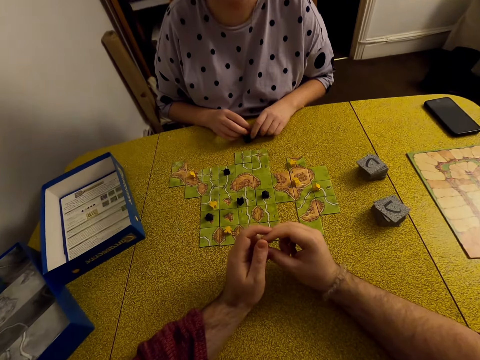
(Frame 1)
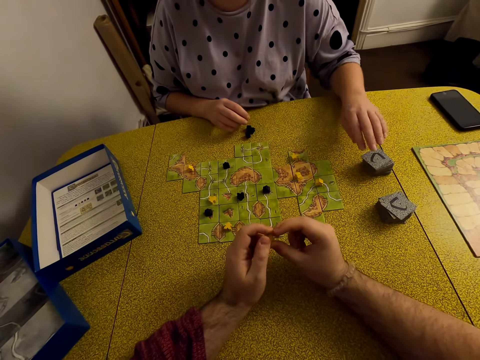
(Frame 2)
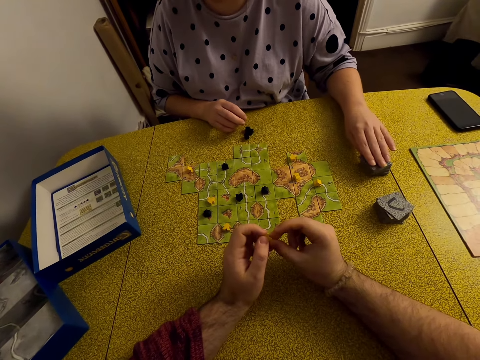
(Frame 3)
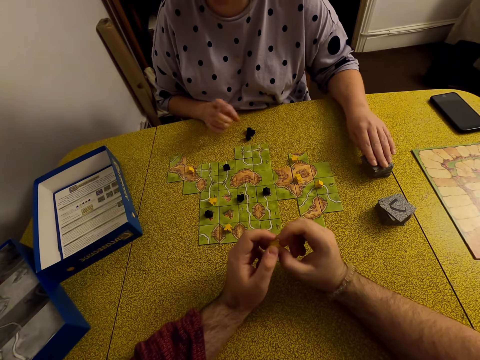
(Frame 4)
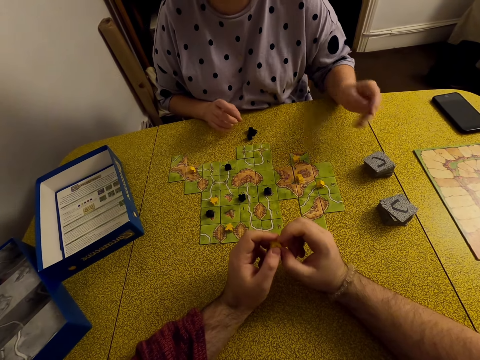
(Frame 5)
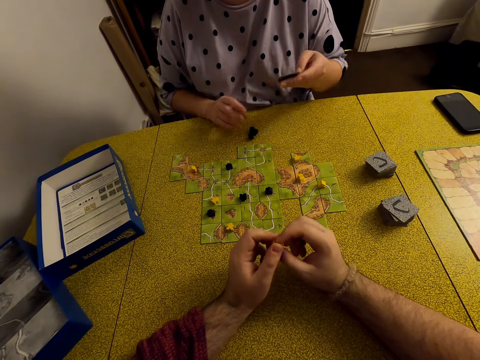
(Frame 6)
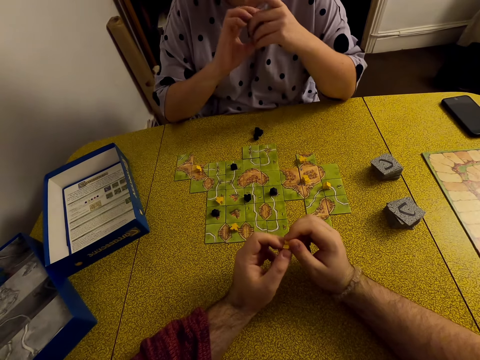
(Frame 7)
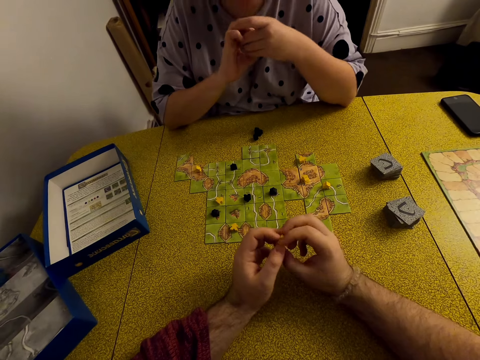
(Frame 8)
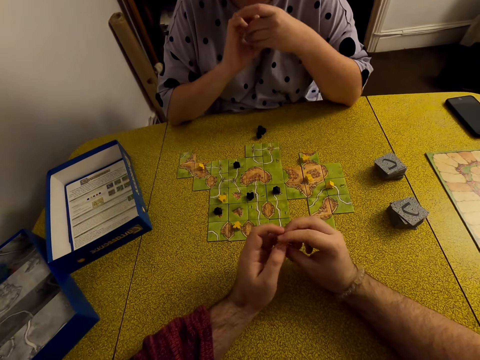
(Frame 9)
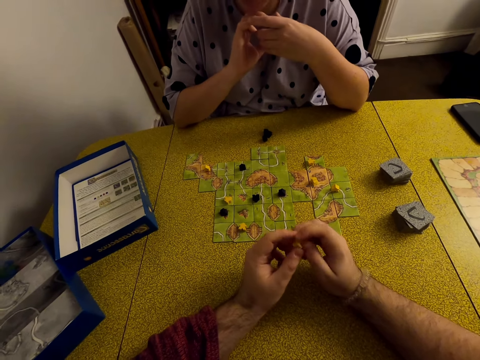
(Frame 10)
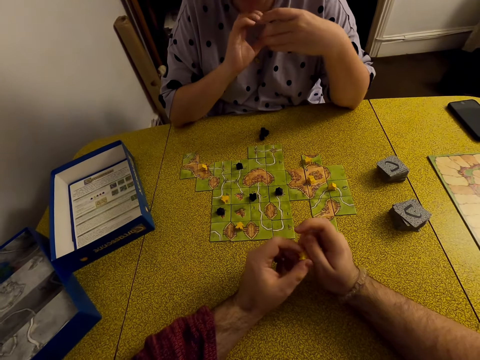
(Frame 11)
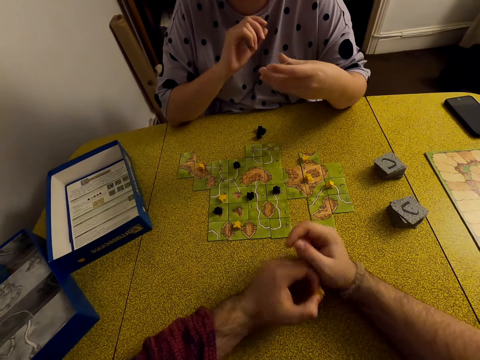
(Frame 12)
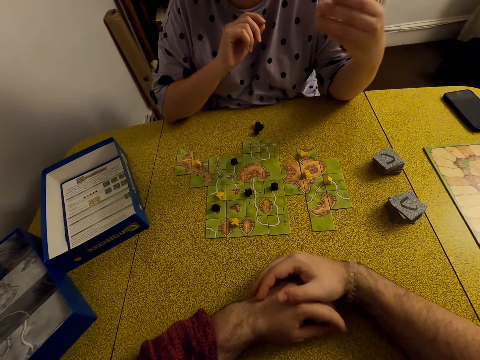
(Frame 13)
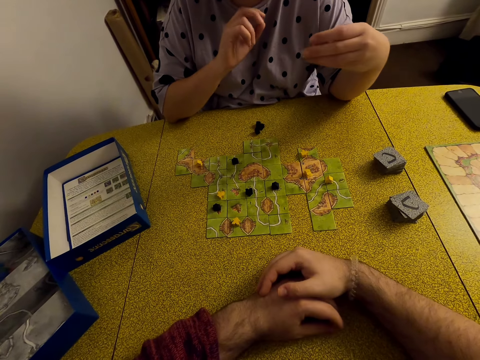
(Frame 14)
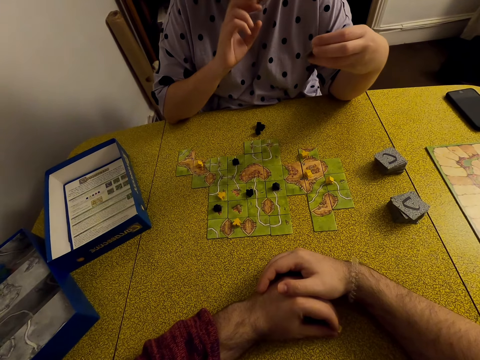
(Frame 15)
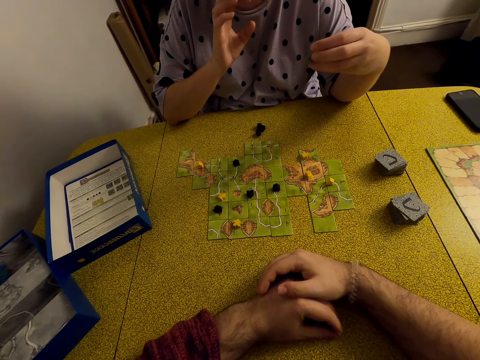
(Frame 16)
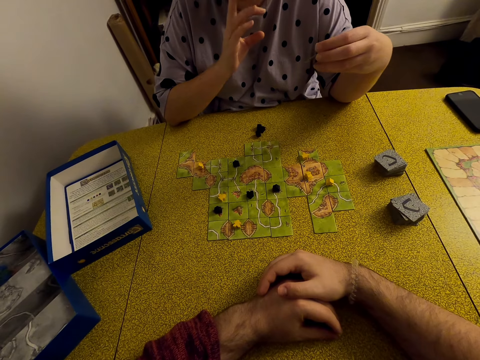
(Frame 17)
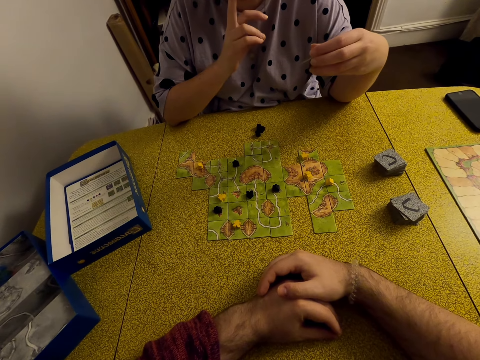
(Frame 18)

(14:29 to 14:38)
A woman picks up the card. The camera wearer plays with a meeple on hands.

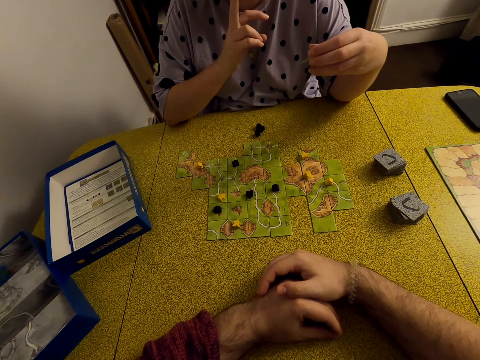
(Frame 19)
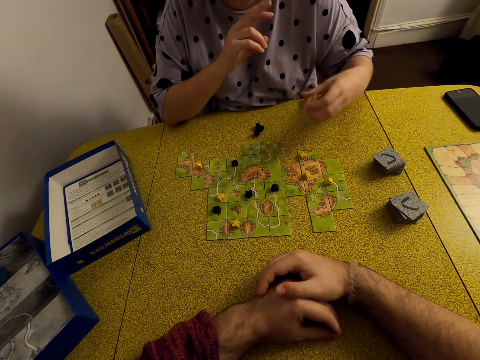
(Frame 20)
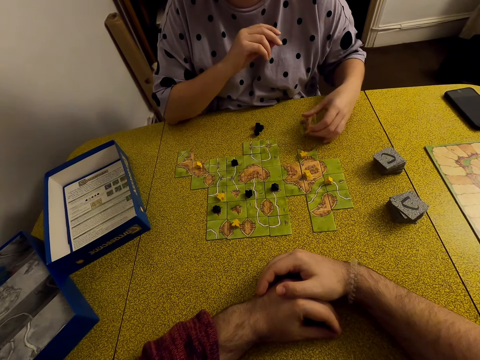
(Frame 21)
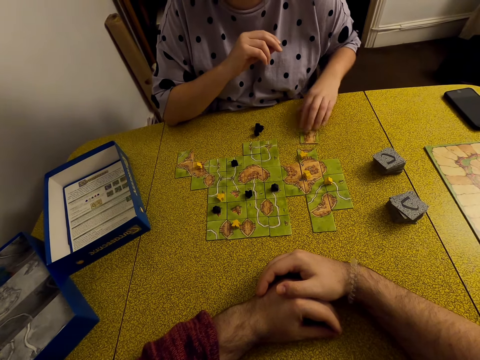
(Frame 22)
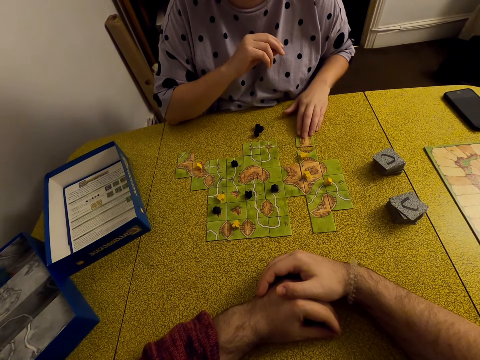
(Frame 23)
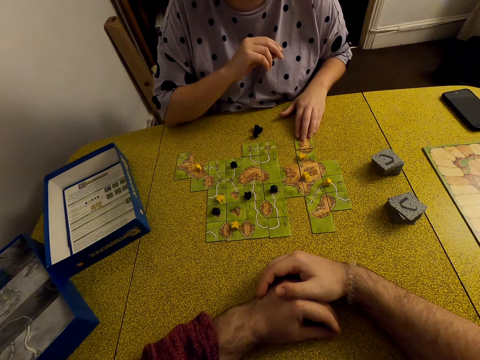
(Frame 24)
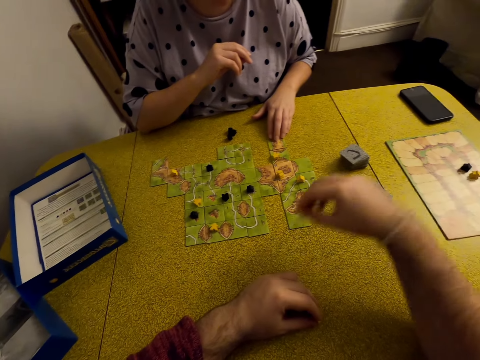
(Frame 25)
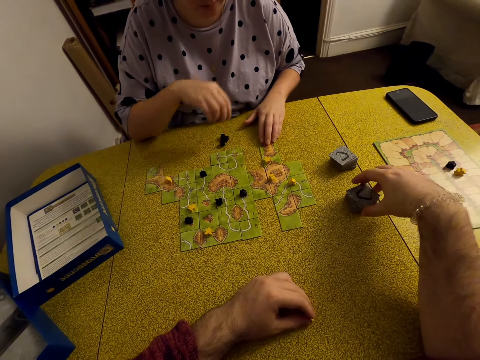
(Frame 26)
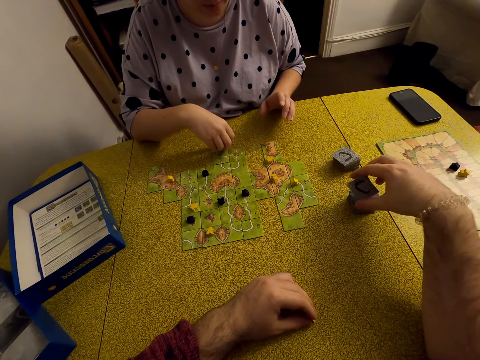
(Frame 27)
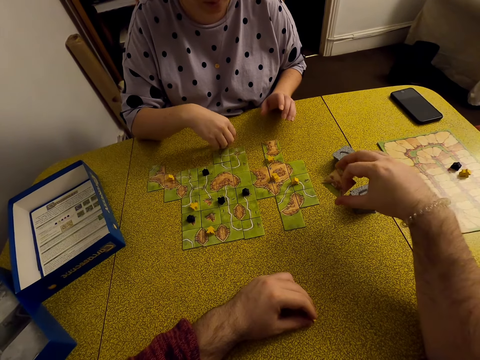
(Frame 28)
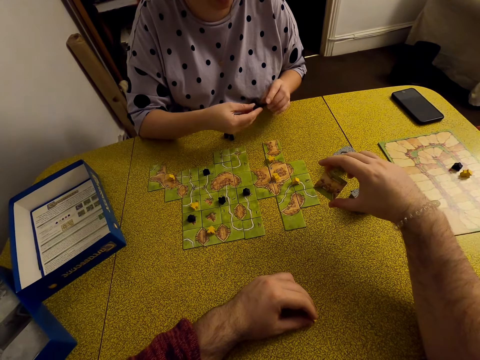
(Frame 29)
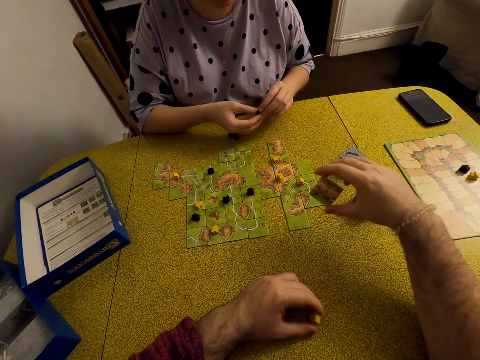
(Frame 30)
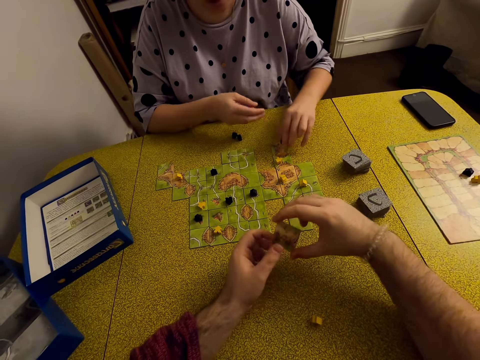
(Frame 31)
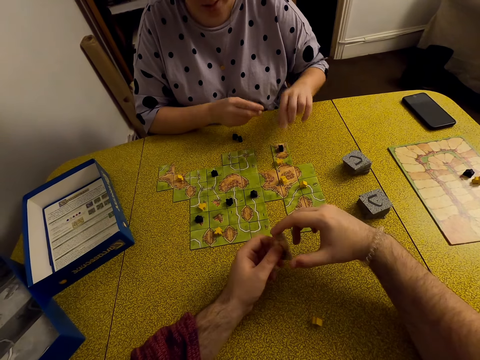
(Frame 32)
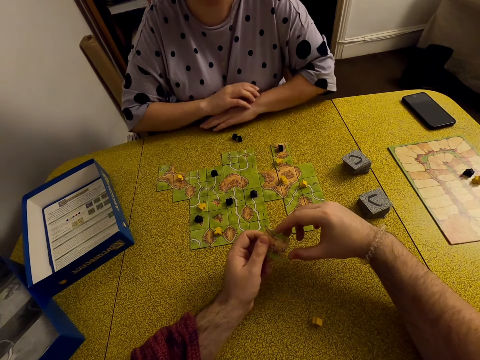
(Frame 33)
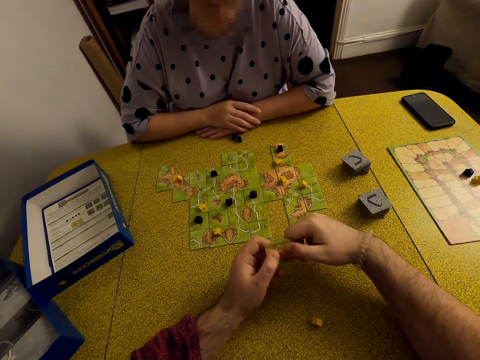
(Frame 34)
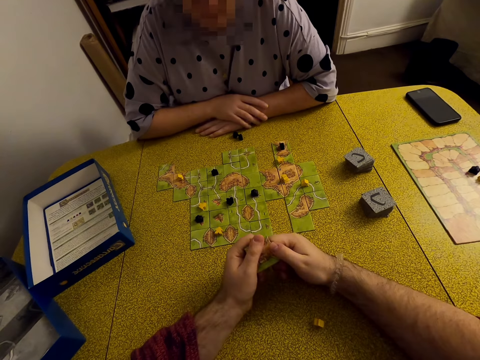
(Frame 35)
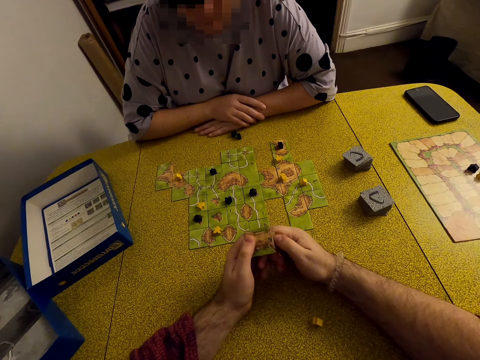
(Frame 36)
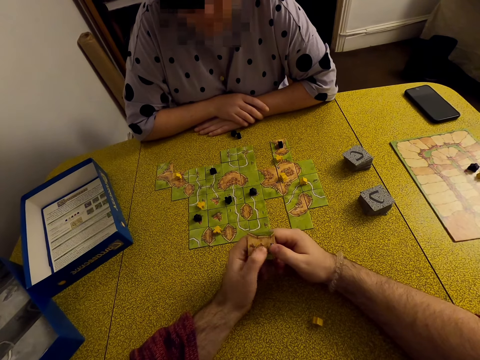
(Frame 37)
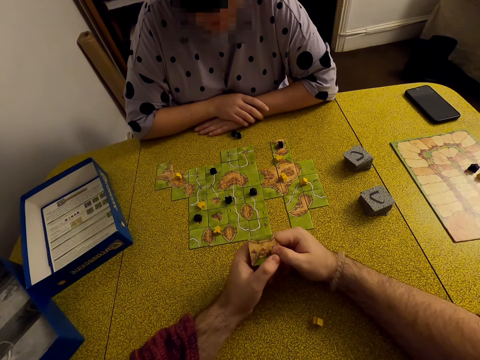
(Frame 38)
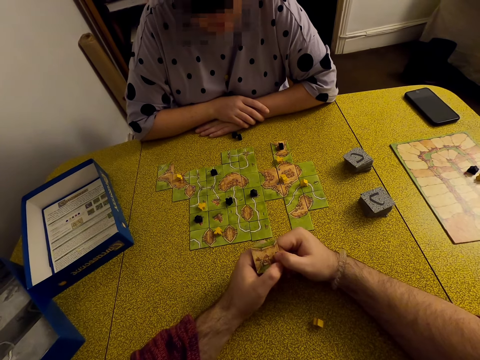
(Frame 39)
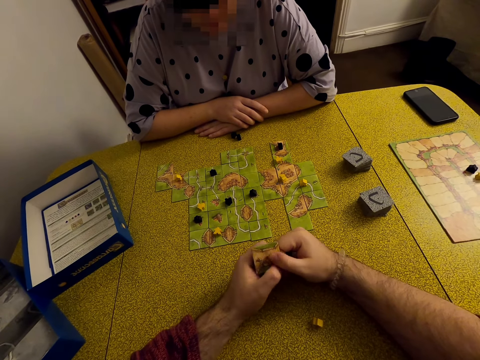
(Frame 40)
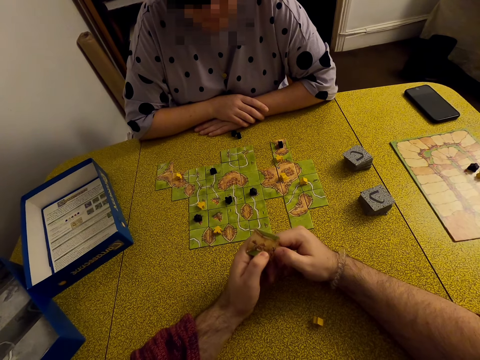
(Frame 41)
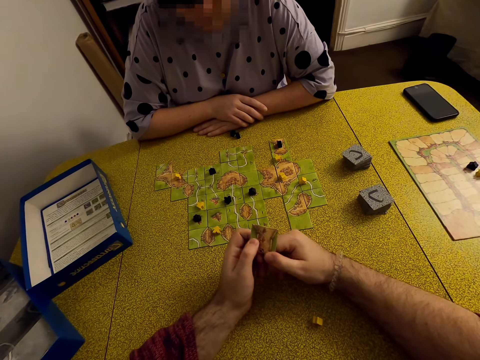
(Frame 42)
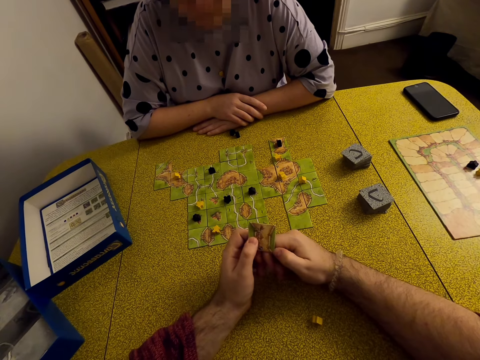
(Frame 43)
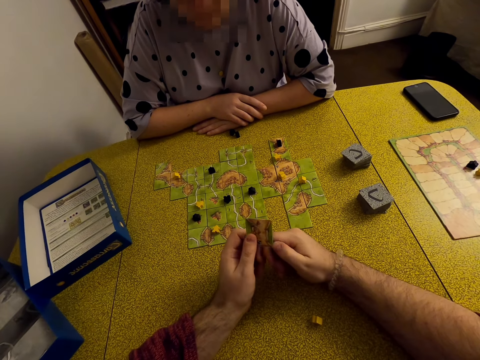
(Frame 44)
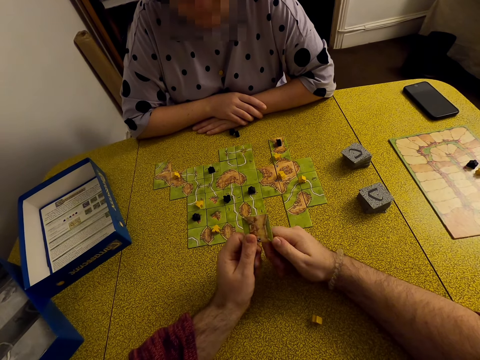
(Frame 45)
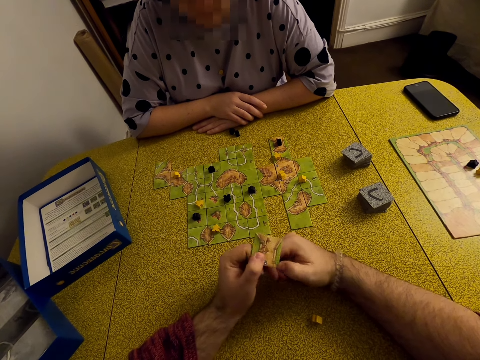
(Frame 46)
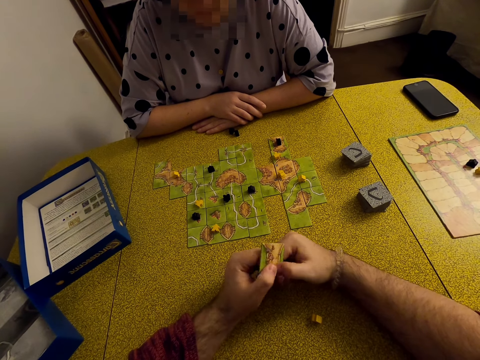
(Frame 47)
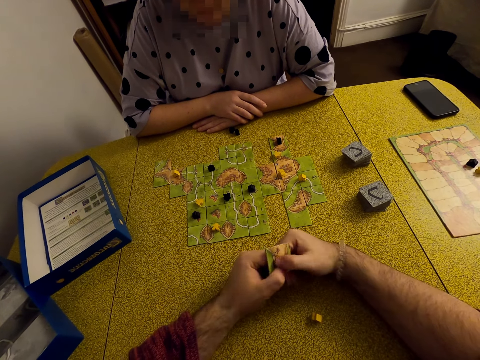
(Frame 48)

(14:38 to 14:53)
A woman puts the card on the table. The woman plays a Carcassonne game. The camera wearer picks up a tile. The woman plays the Carcassonne game with a meeple. The woman puts the meeple on the card. The camera wearer holds the tile. They look at the Carcassonne board game.
